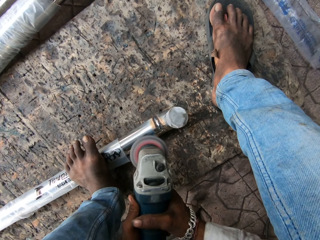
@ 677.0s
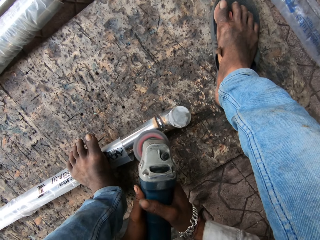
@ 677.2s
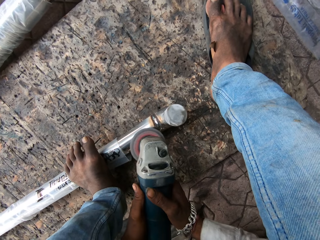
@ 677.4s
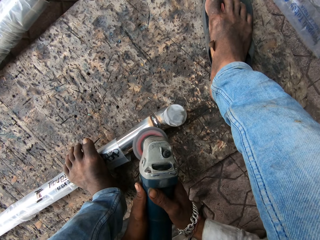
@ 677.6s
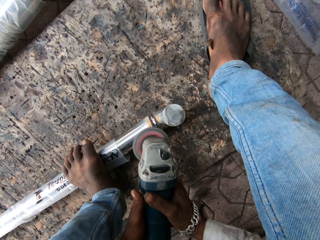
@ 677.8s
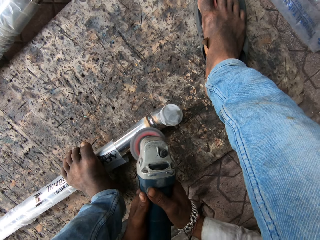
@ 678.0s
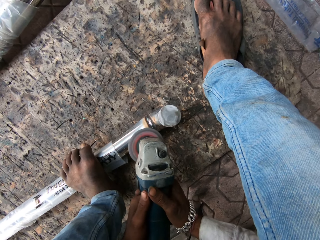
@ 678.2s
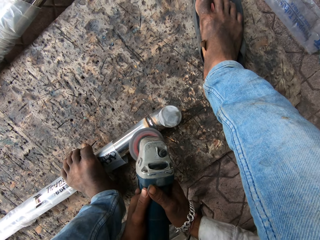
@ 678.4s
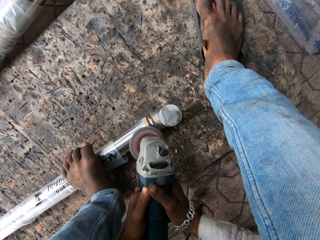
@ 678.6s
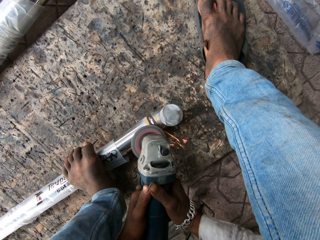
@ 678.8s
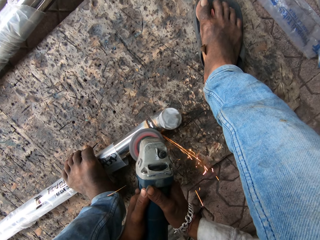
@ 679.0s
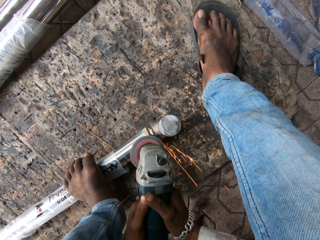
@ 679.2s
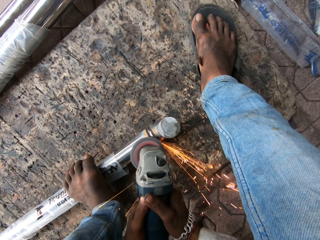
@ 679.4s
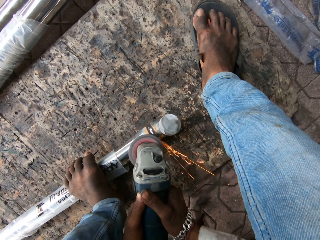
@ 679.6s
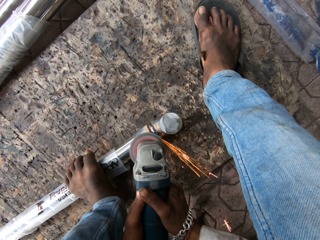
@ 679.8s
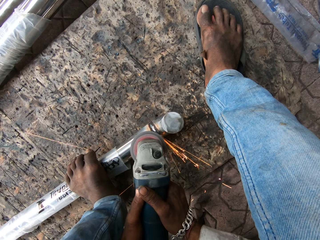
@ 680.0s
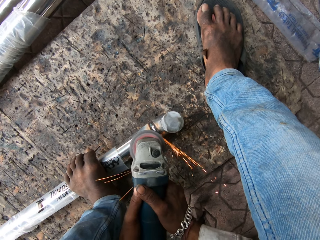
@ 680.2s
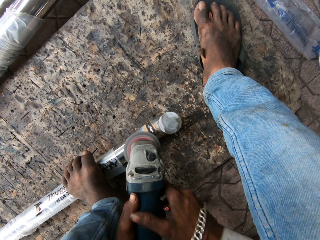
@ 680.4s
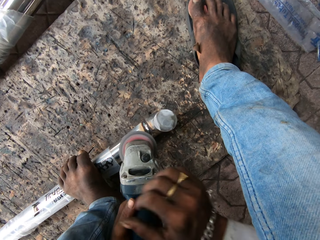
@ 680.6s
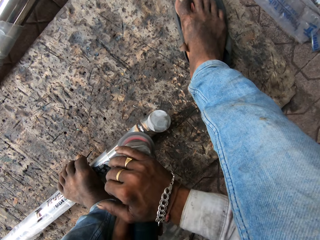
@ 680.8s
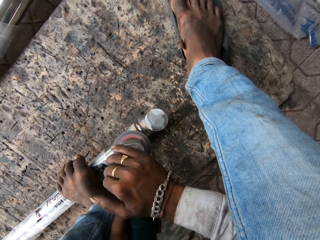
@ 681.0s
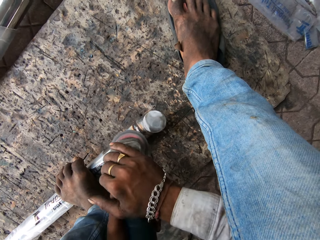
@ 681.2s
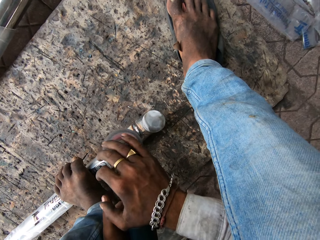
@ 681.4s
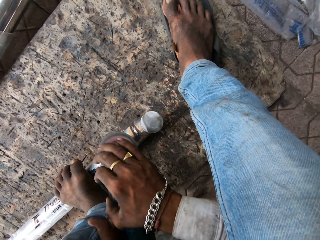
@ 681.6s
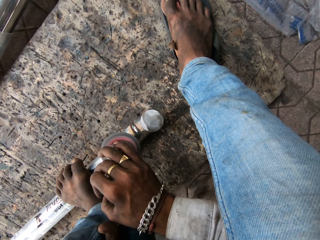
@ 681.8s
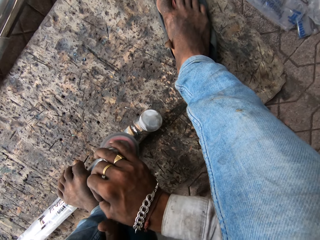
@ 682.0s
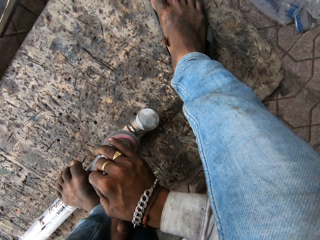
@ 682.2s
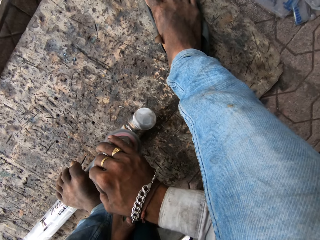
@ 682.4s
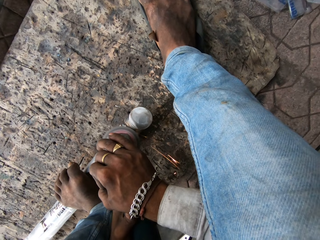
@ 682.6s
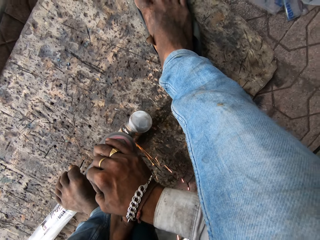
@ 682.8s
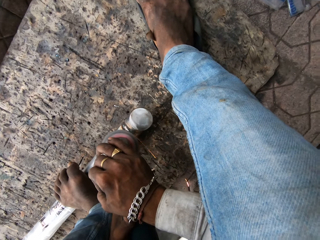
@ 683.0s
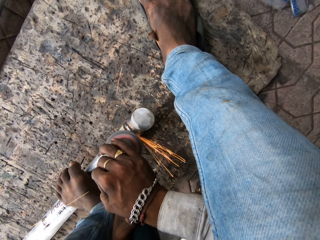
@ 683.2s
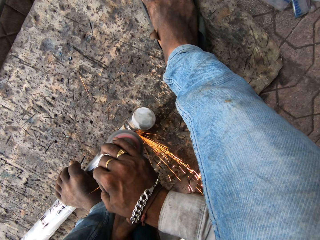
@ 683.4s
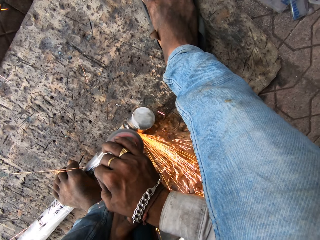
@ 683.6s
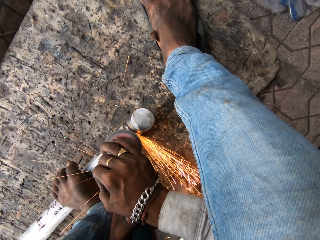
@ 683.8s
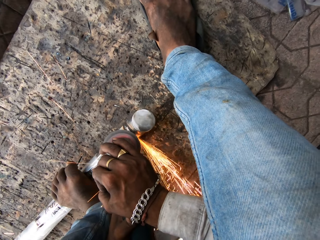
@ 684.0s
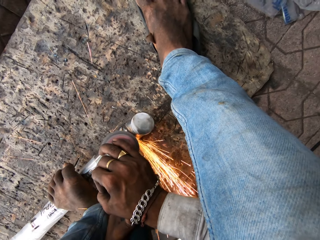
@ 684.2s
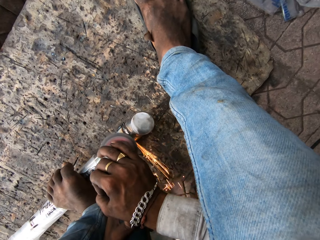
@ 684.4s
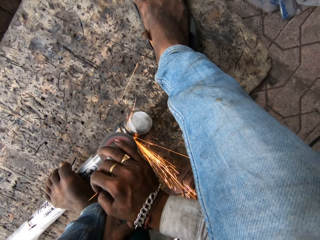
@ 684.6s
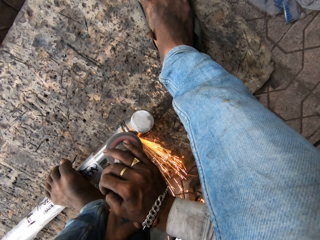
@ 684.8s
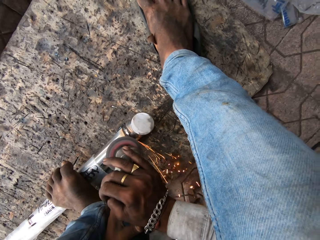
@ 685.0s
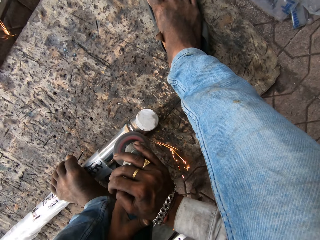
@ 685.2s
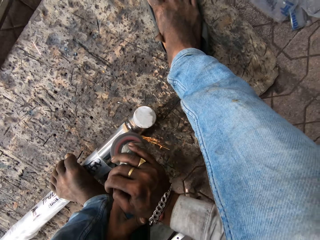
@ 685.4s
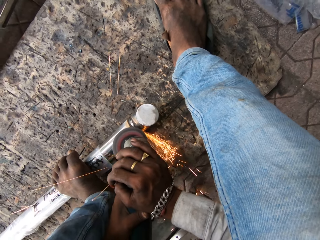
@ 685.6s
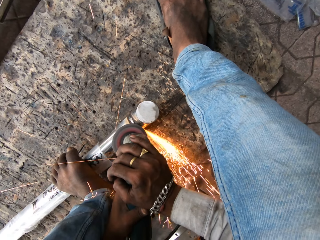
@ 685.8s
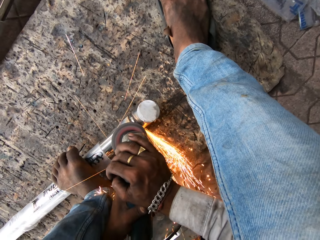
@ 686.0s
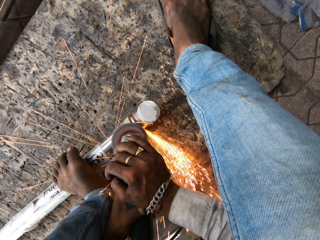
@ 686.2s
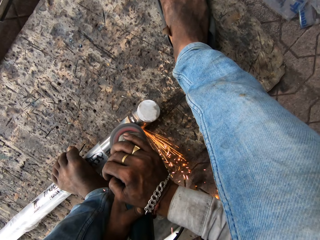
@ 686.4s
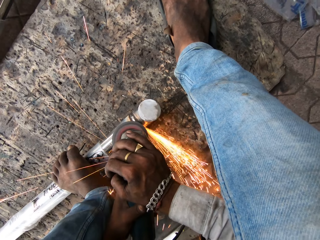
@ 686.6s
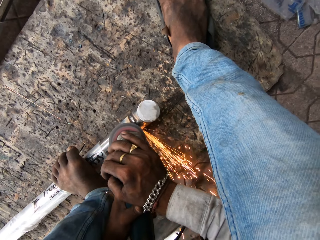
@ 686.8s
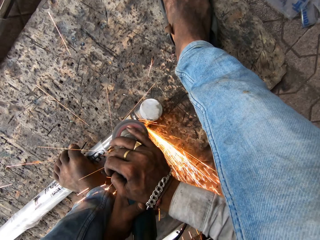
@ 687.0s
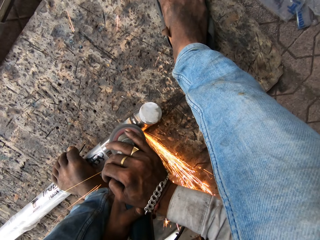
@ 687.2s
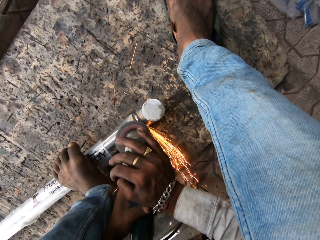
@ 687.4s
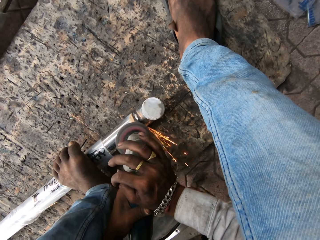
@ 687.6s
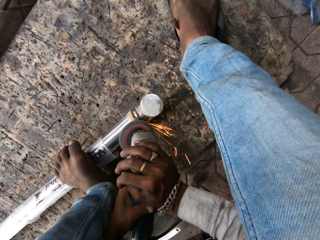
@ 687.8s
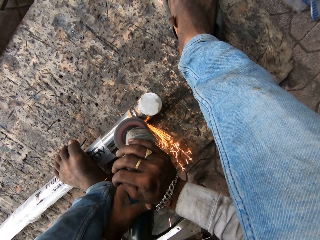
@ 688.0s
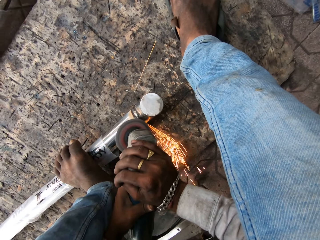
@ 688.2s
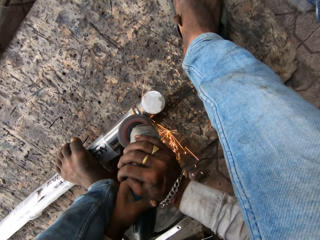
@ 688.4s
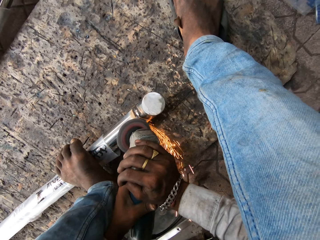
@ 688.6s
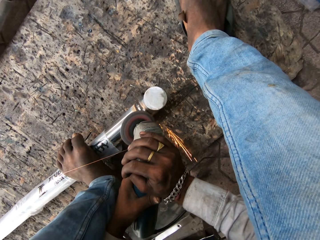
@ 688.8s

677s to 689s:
The camera wearer smoothens a metal. They grind the steel rod with the grinder. They hold the grinder. They smoothen the metal.

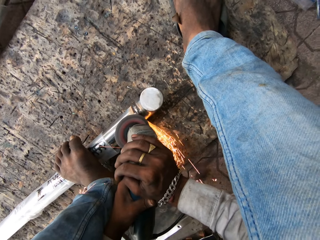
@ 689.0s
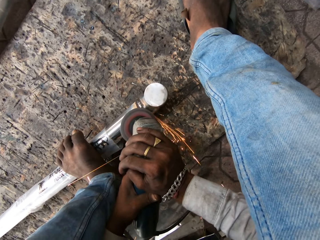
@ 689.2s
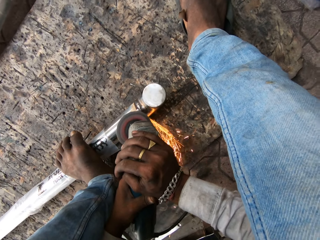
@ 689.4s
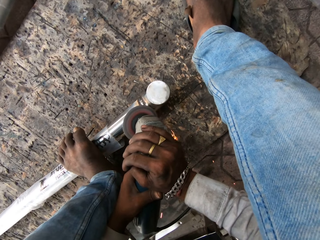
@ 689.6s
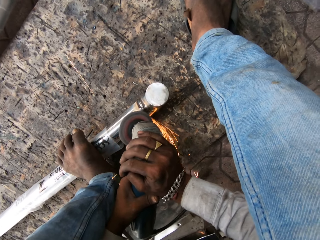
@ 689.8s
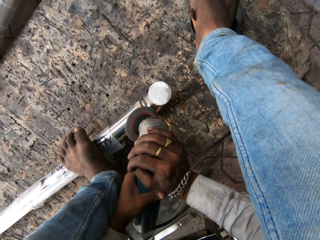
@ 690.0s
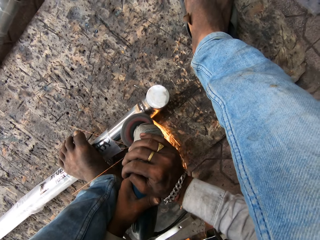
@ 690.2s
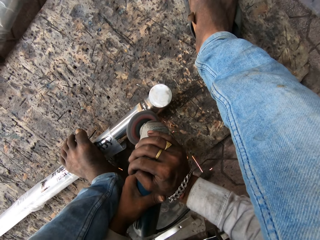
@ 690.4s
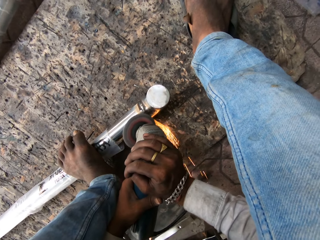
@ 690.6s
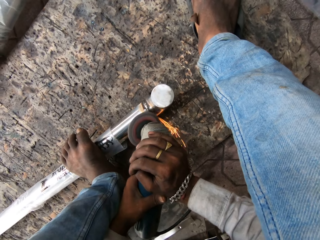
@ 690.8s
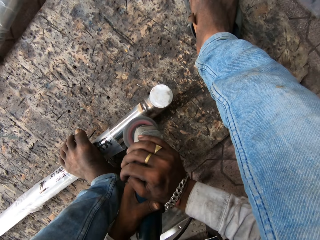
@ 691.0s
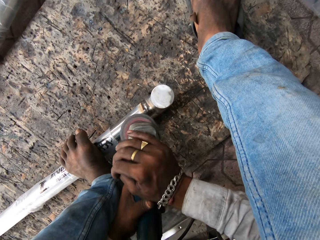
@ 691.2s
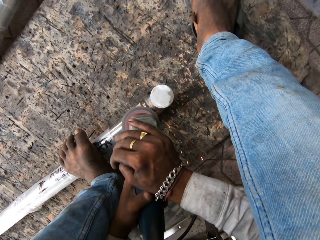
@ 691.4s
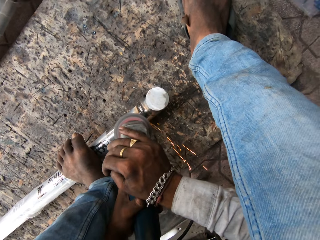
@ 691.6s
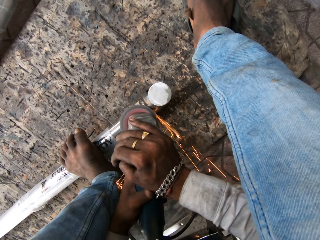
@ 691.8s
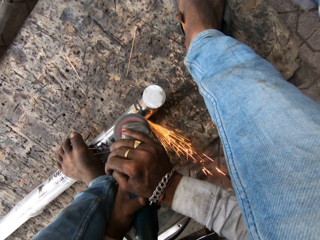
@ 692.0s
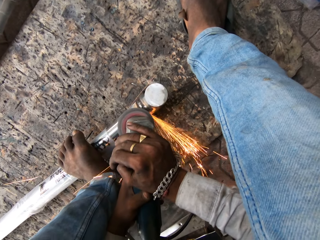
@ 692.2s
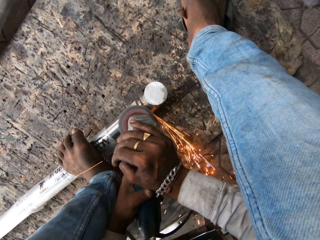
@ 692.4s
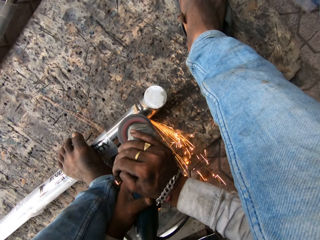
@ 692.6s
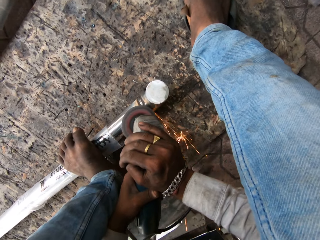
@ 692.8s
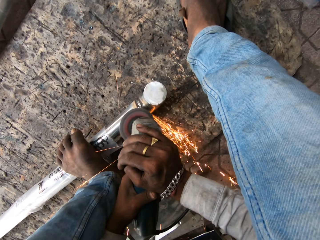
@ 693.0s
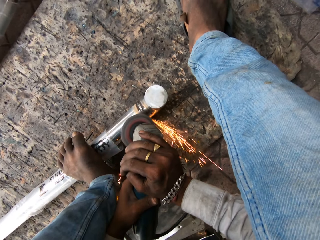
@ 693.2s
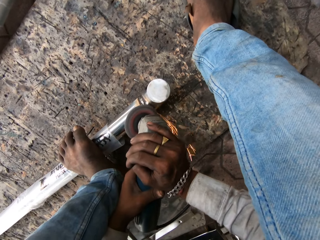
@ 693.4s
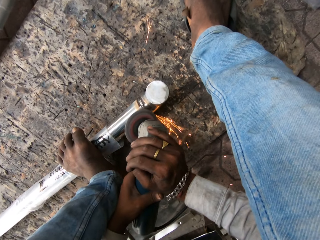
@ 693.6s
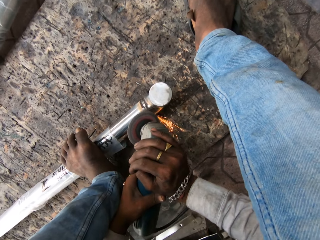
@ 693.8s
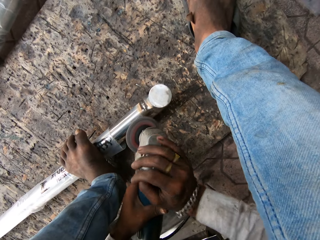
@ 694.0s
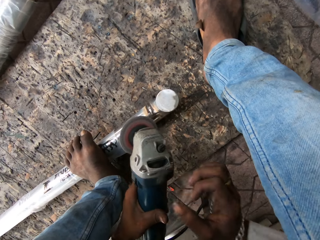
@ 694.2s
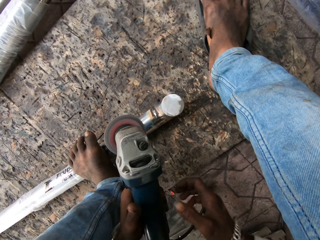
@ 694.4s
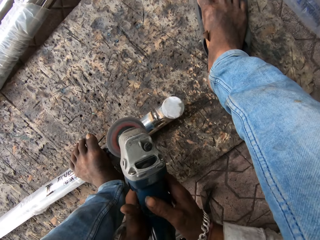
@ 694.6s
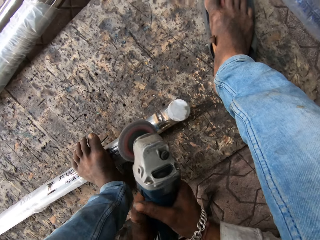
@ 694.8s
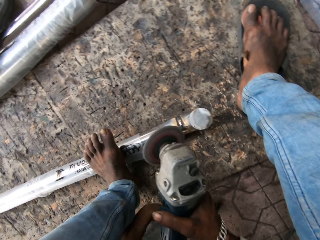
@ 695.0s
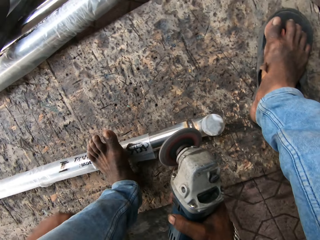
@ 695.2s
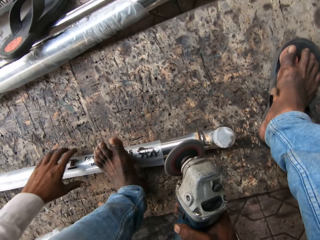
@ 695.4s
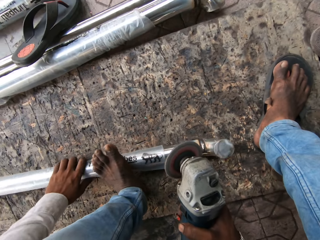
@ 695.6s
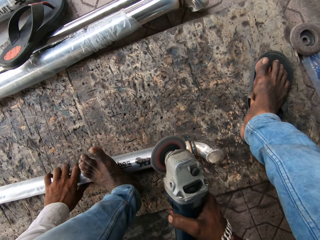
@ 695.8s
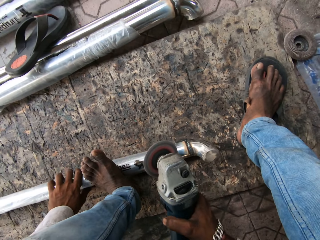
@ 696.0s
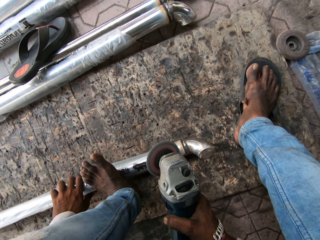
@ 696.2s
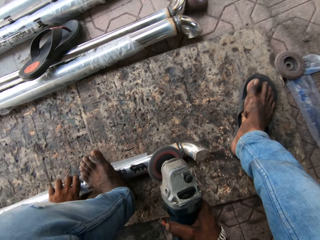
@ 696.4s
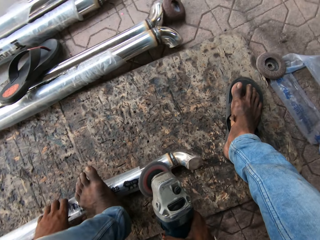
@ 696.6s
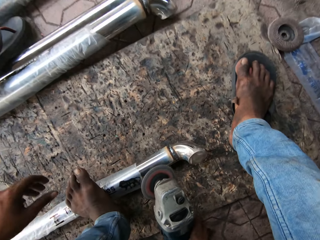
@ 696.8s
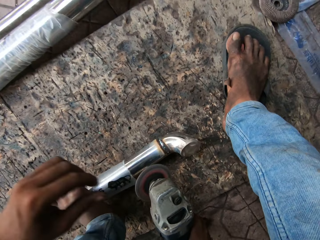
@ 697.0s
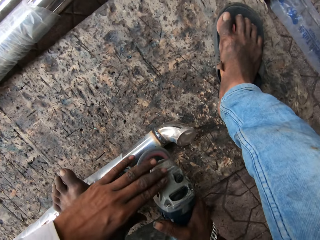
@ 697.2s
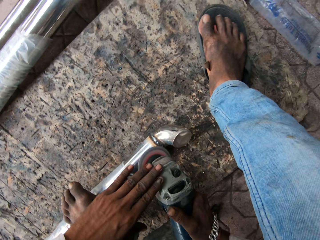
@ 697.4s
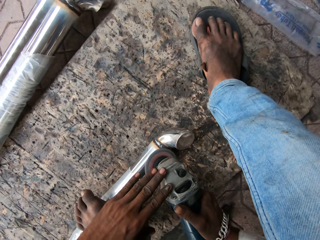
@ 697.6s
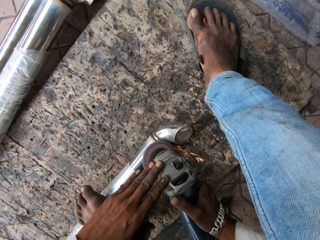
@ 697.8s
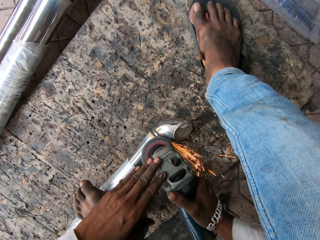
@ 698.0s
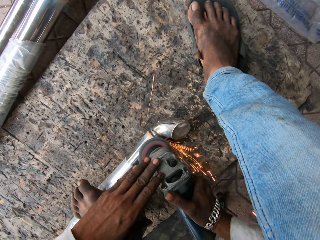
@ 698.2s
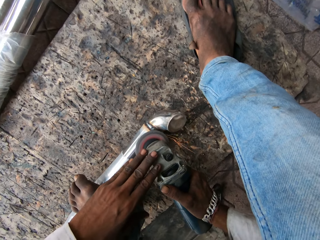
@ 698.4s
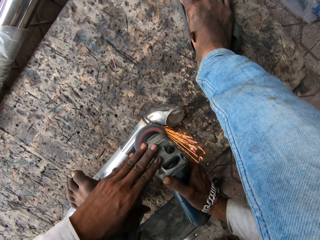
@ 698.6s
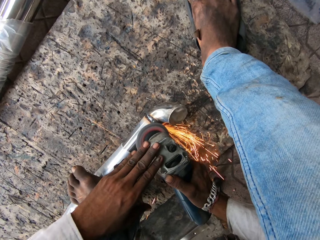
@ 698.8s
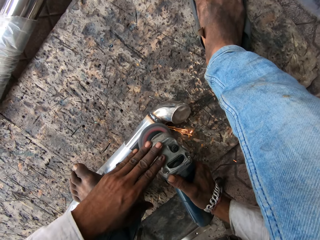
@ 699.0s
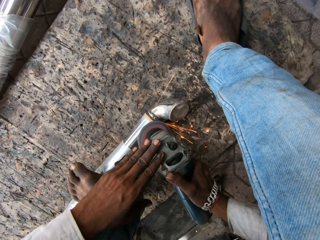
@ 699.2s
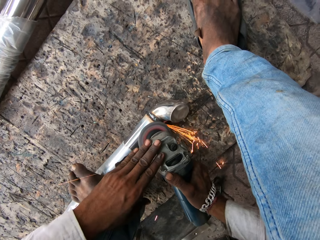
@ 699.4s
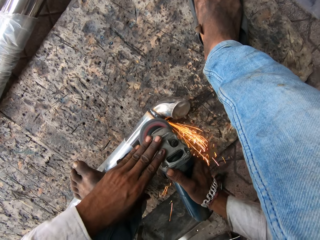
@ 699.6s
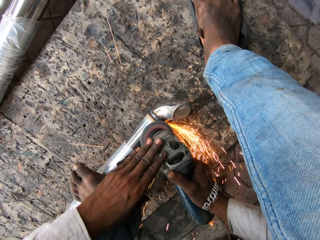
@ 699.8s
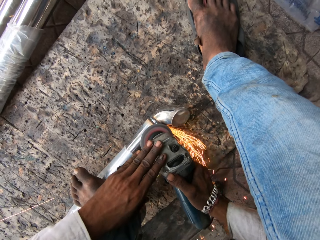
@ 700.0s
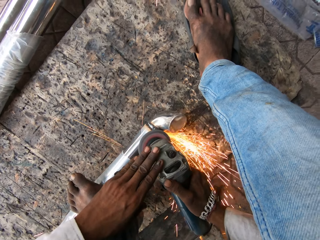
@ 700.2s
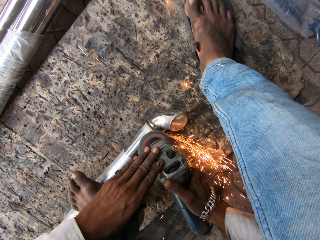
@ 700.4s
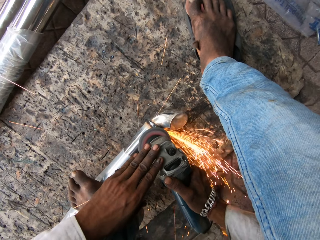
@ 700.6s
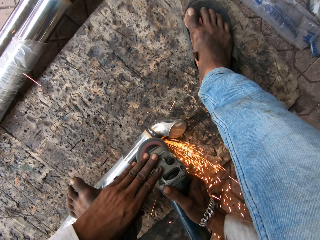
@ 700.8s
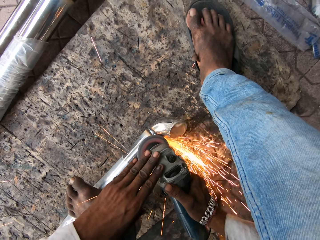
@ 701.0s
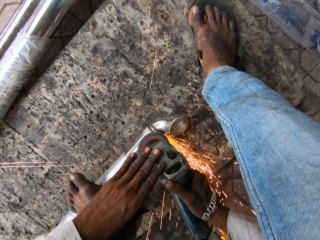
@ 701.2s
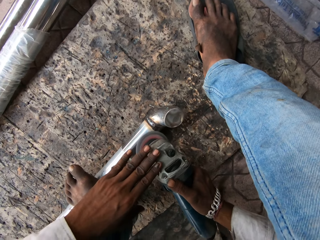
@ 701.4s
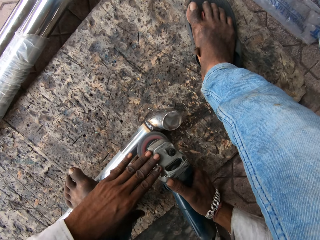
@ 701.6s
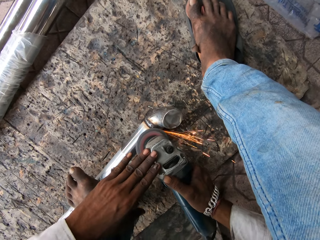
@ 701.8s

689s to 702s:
The camera wearer moves the steel rod. They turn a metal. They grind the steel rod with the grinder. They hold the grinder. They smoothen the metal.
